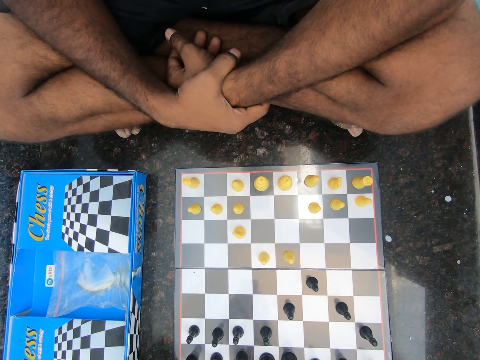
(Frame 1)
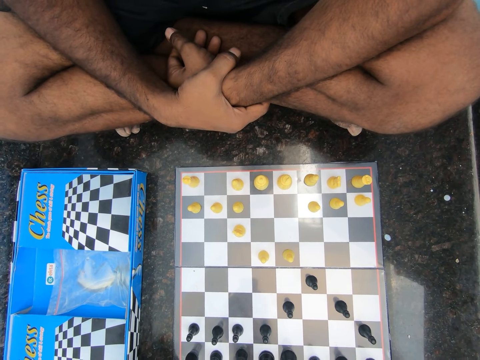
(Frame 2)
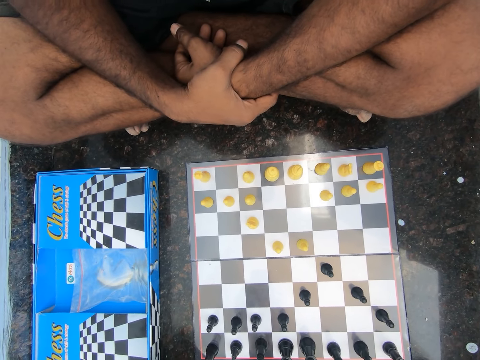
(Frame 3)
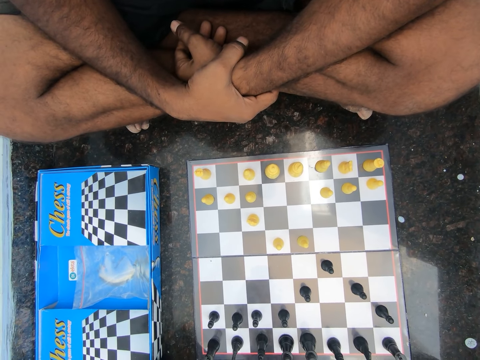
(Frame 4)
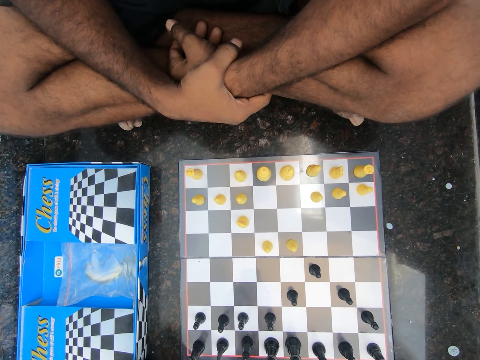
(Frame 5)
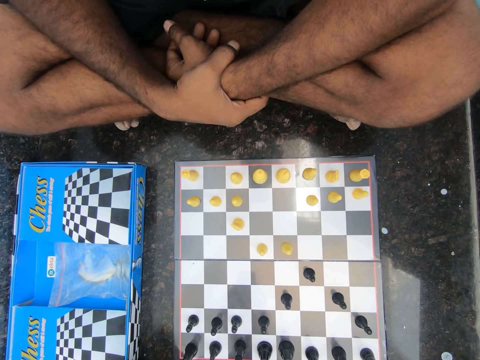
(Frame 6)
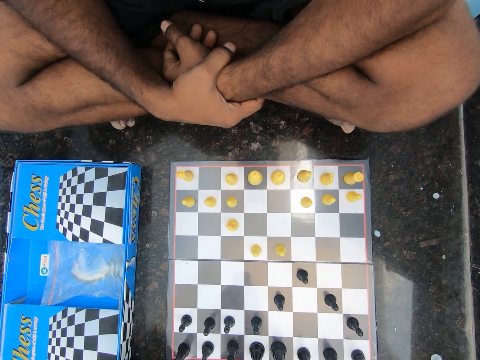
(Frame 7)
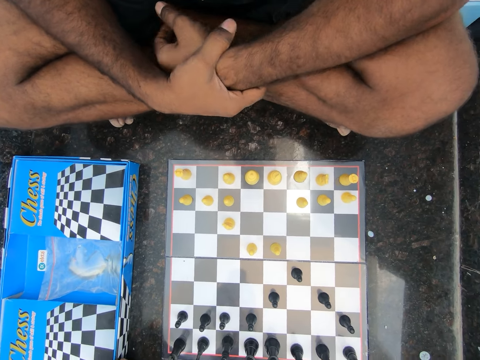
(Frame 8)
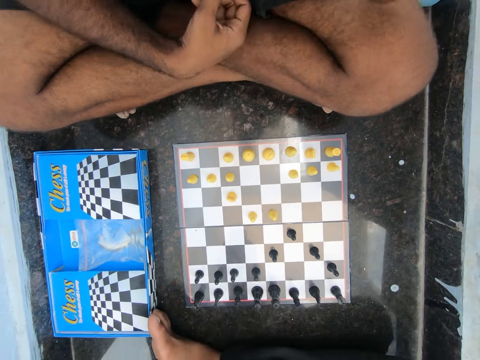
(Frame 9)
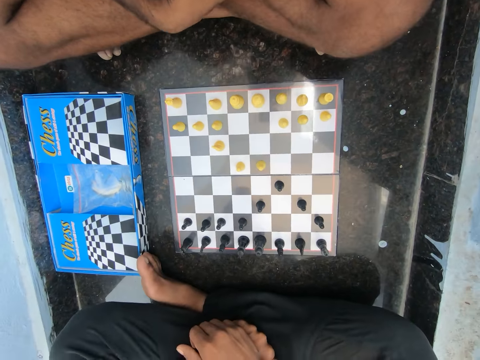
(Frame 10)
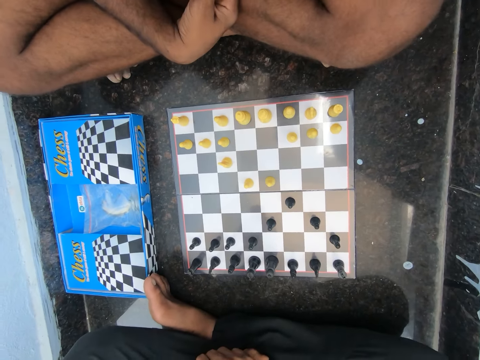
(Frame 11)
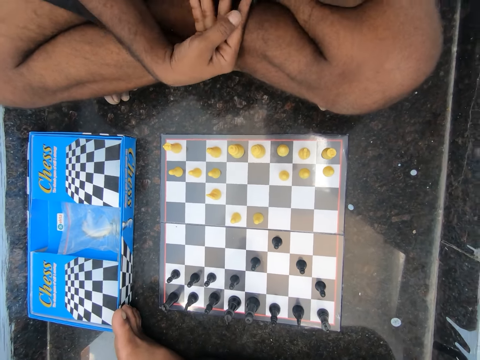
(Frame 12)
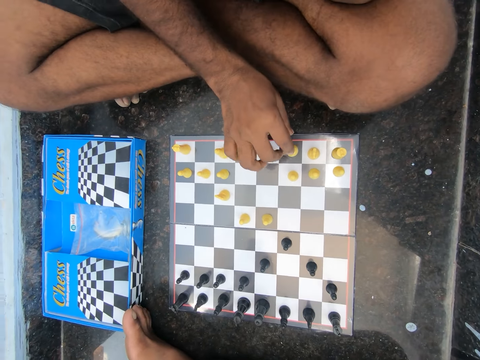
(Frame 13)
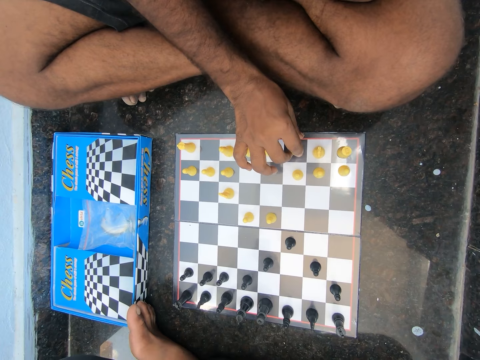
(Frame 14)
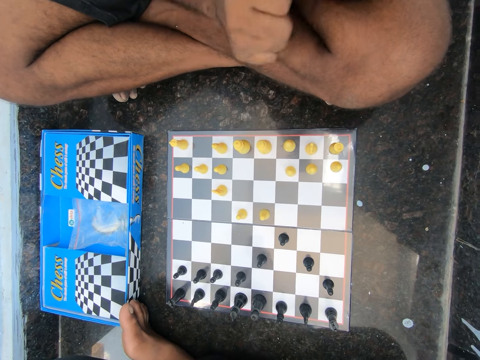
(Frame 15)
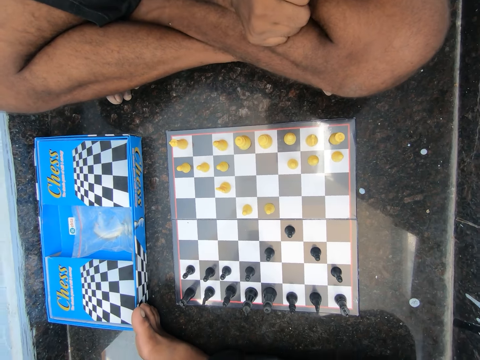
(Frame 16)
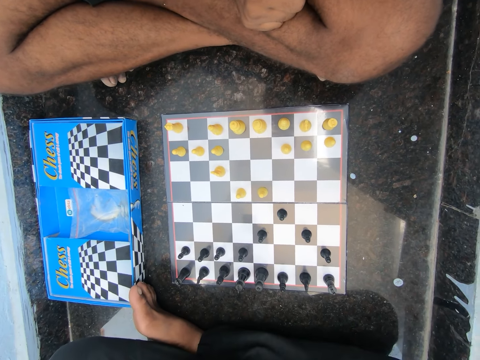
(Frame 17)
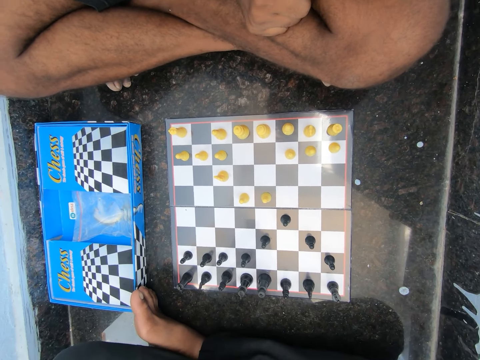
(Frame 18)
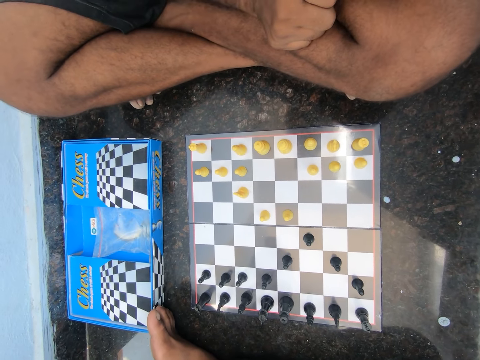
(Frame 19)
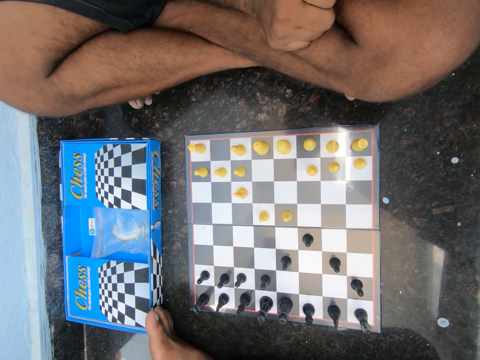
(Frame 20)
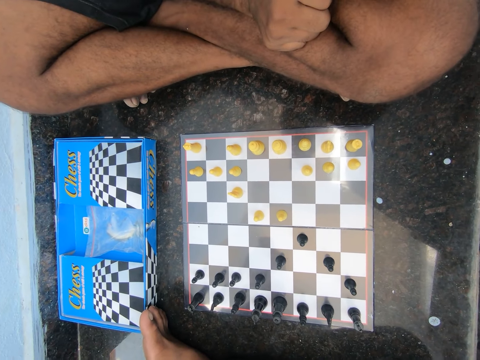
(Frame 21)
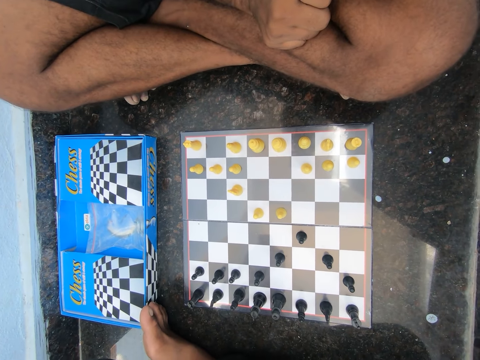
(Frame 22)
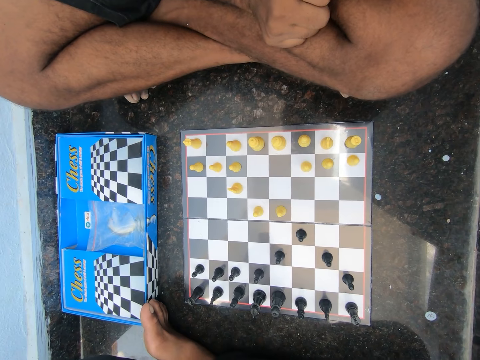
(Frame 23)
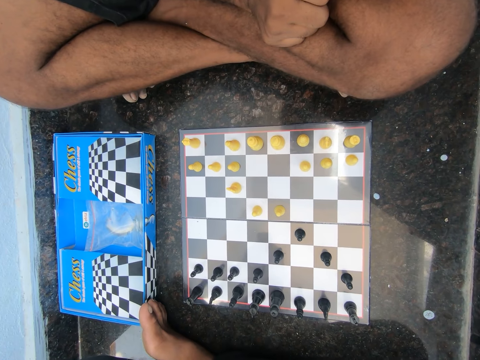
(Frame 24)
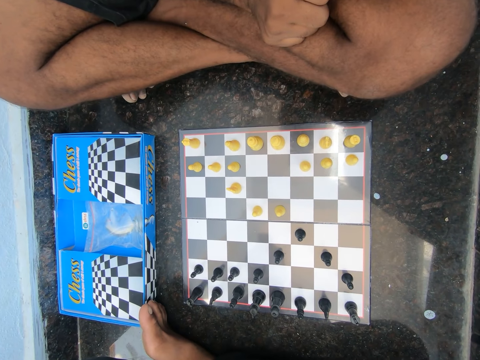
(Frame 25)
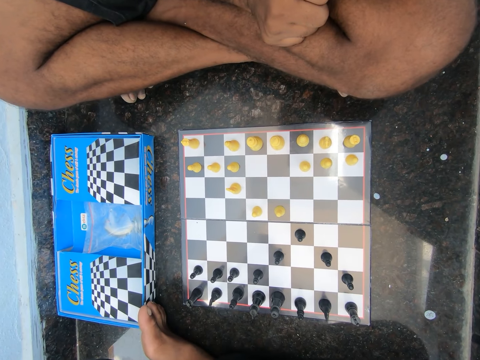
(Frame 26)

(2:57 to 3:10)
A man moves his hand. The man touches the chess piece.

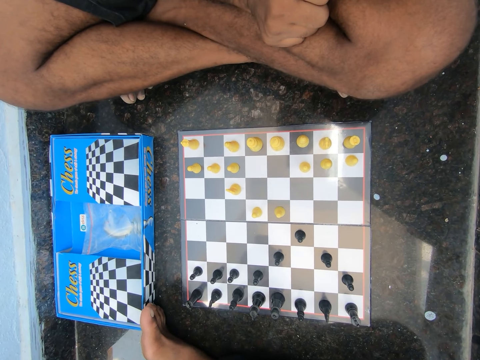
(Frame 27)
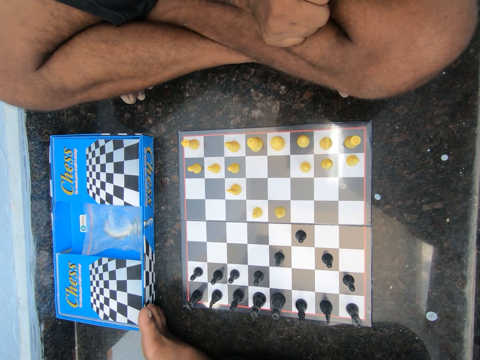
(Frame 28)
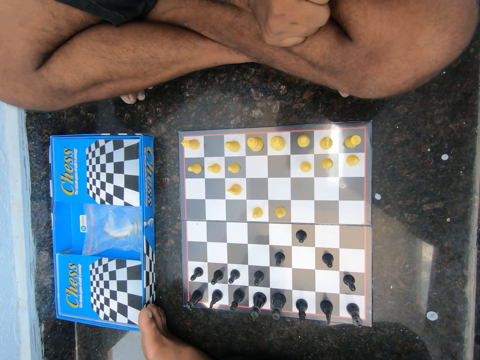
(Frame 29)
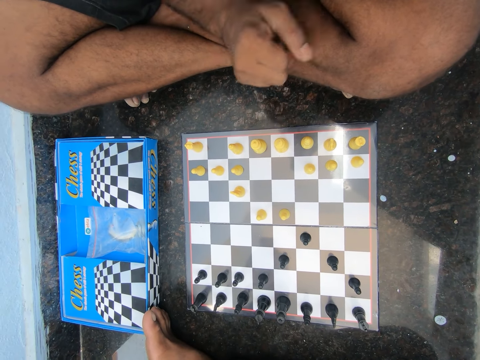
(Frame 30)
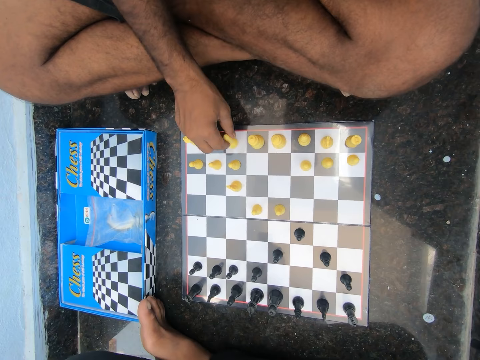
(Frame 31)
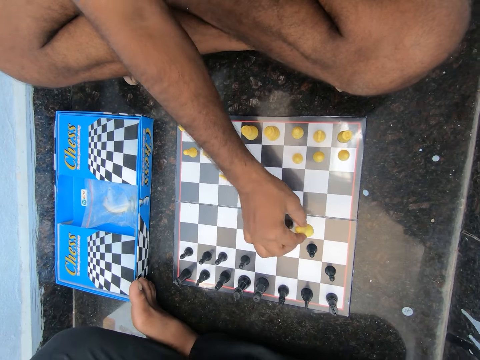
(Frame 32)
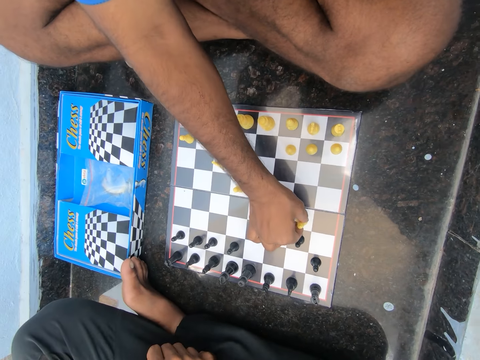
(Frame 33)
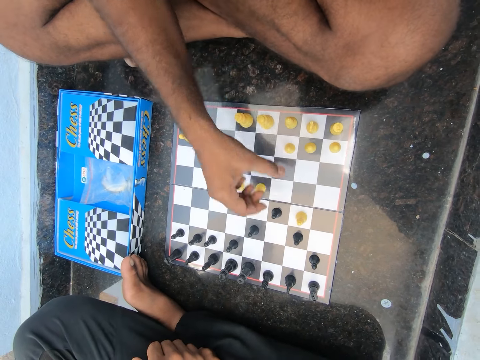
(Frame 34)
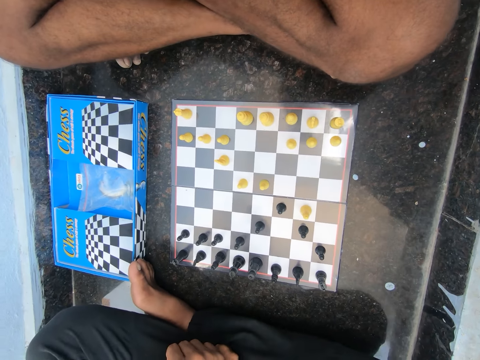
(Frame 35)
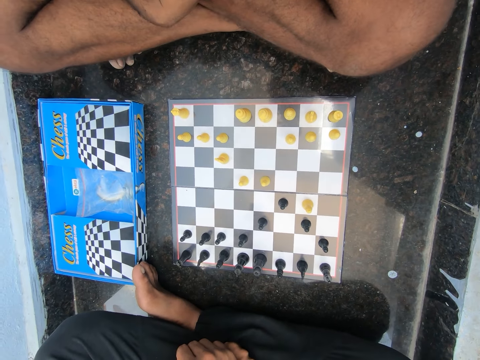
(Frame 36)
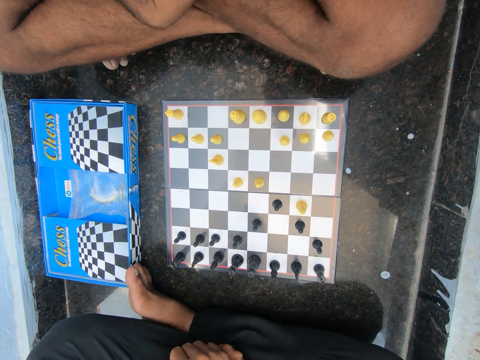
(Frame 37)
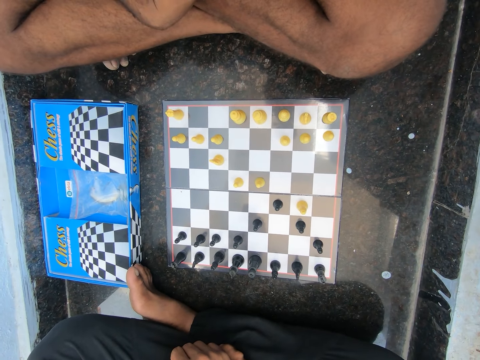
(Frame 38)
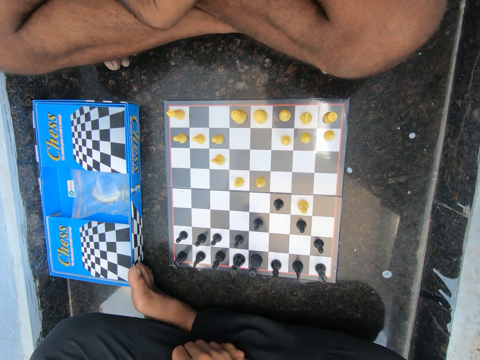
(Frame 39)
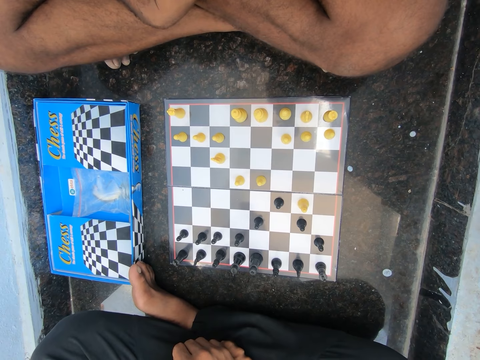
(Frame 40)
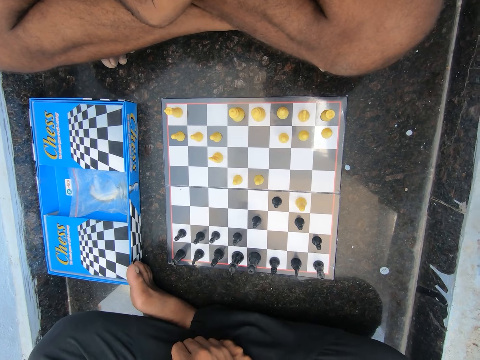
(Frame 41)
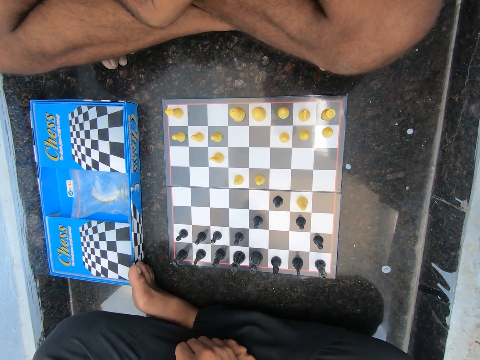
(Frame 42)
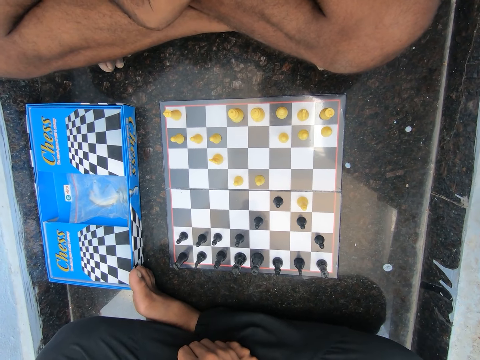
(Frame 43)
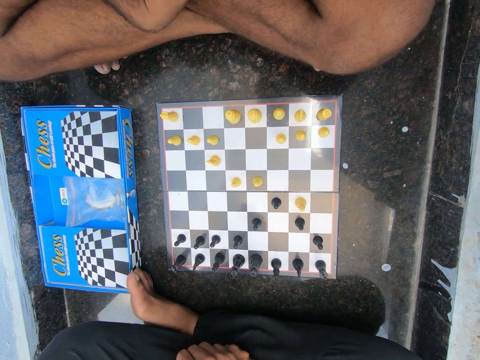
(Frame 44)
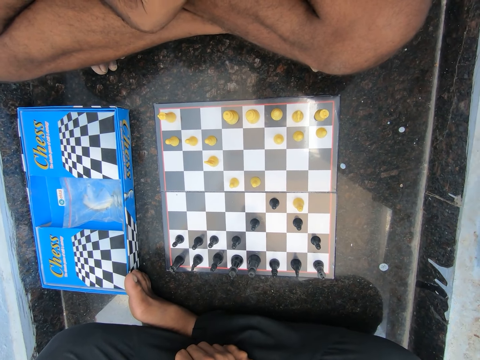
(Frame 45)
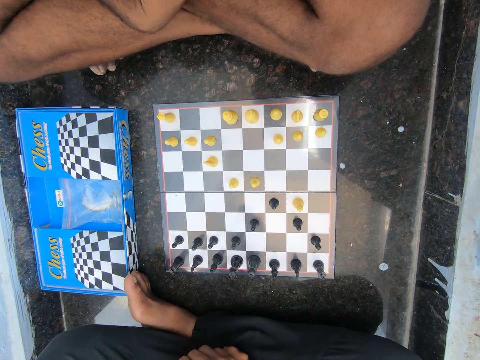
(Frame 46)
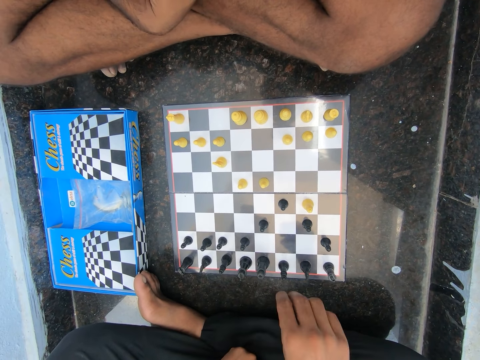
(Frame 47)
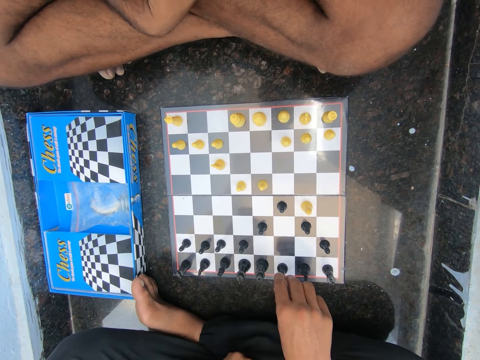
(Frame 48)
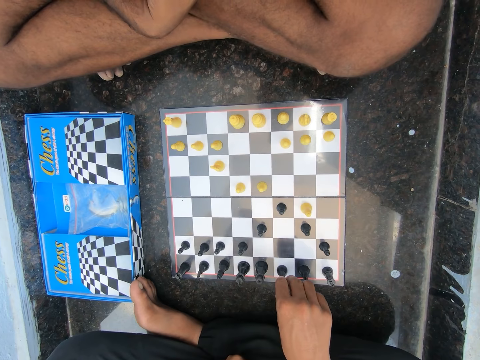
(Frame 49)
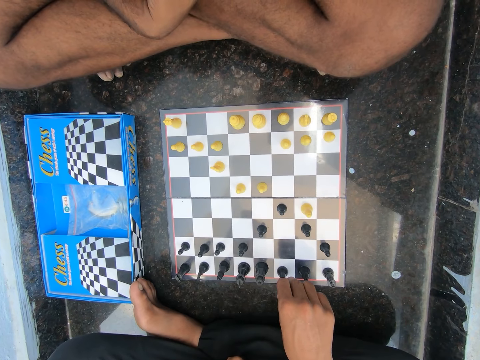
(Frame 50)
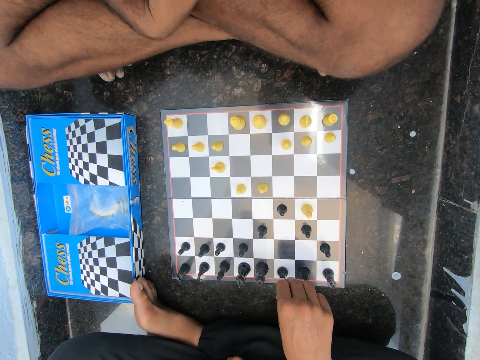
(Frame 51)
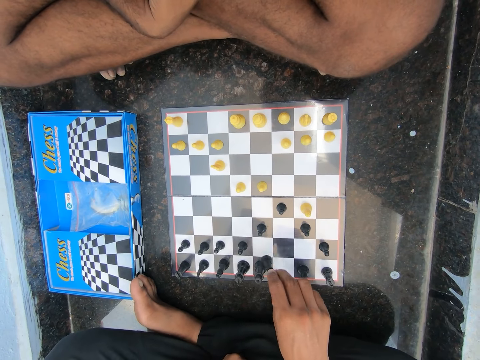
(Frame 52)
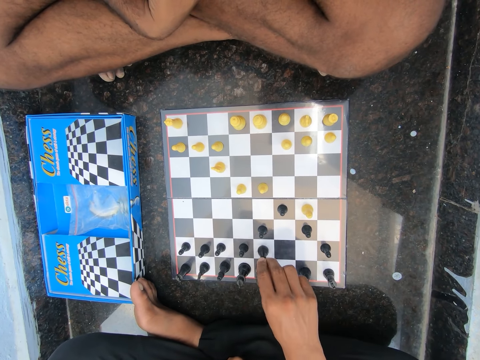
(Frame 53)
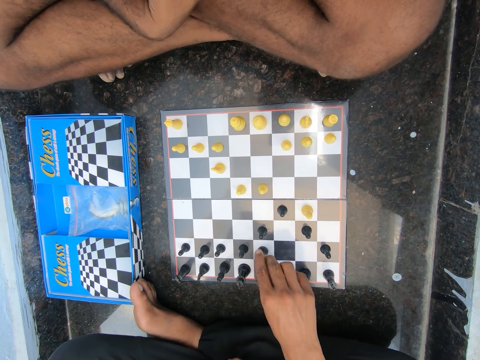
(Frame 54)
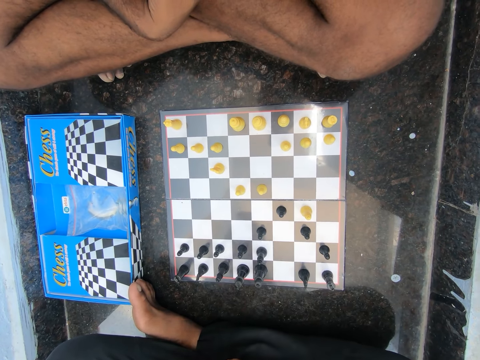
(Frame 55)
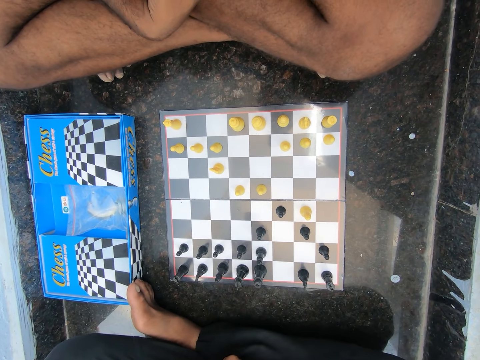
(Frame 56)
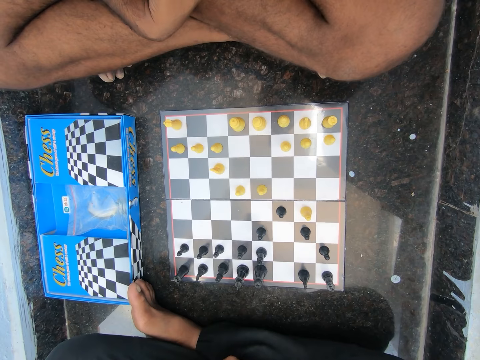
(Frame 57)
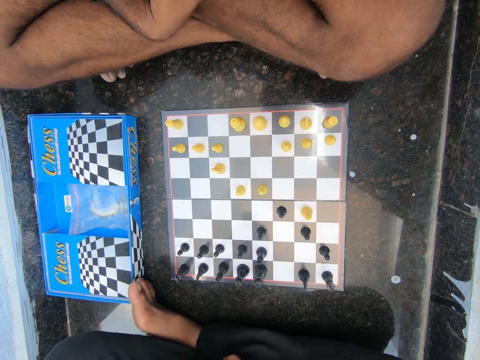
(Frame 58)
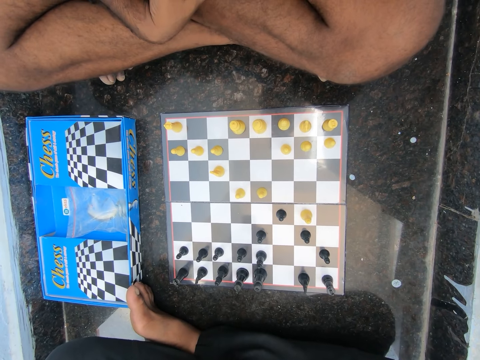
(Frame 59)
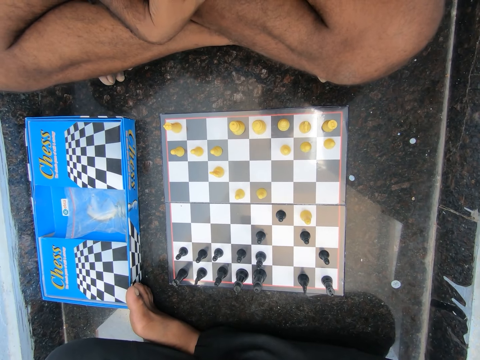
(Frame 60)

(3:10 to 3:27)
A man moves a yellow pawn on the chess board. Another man moves a black pawn on the chess board.
